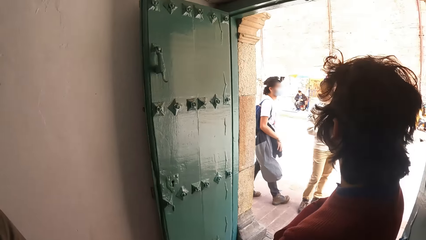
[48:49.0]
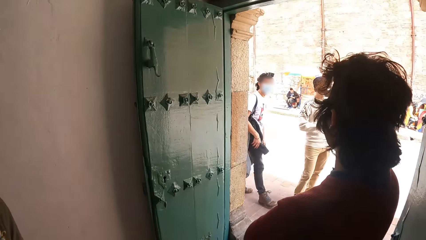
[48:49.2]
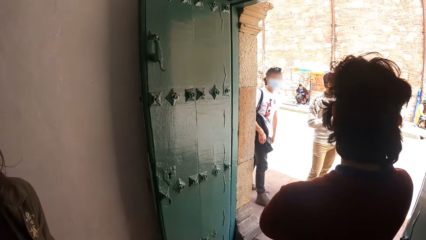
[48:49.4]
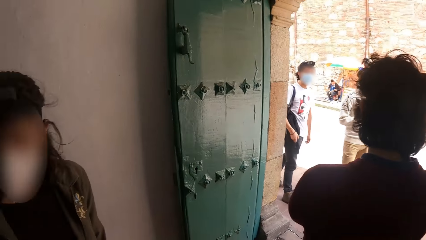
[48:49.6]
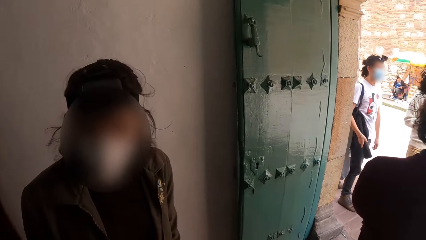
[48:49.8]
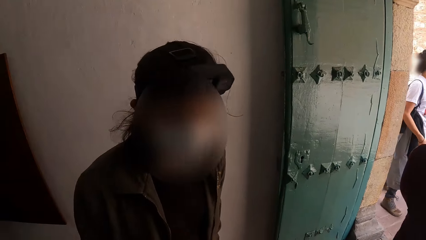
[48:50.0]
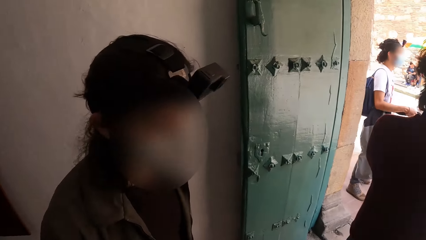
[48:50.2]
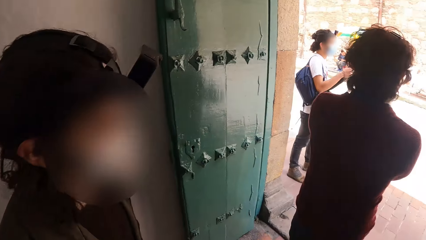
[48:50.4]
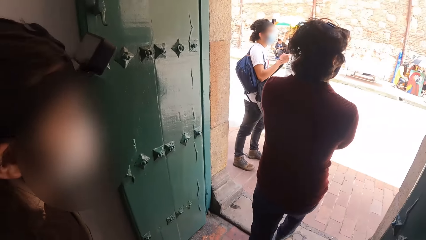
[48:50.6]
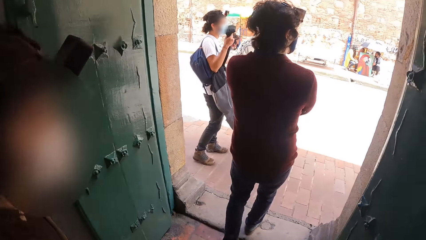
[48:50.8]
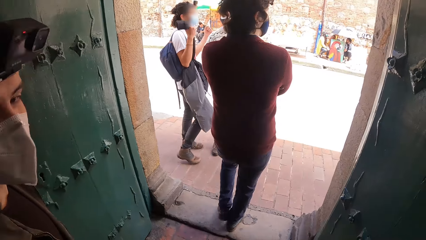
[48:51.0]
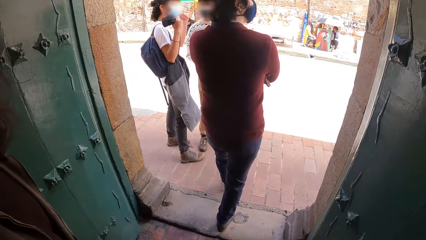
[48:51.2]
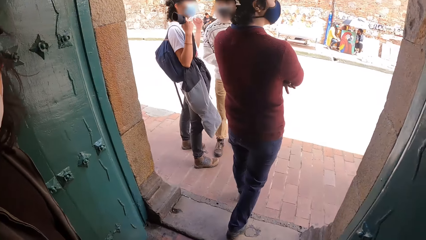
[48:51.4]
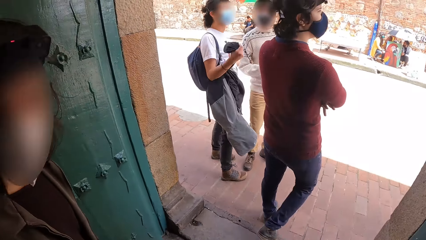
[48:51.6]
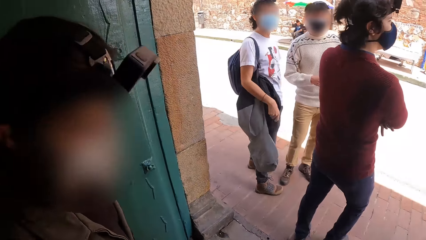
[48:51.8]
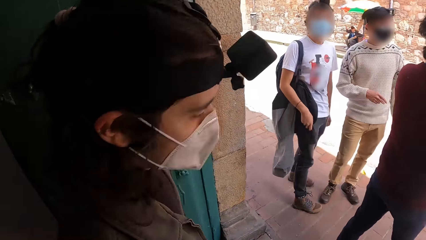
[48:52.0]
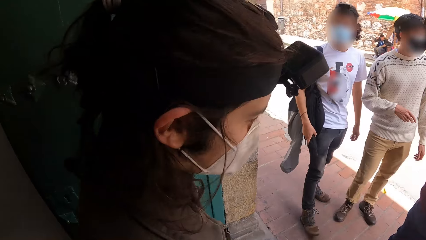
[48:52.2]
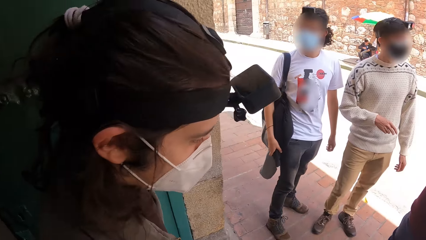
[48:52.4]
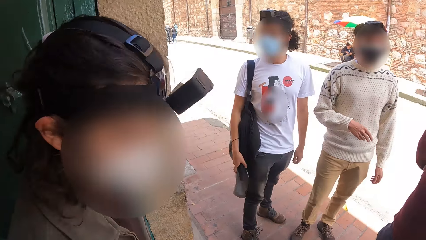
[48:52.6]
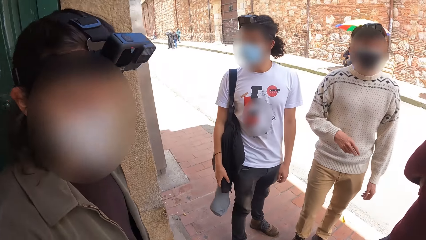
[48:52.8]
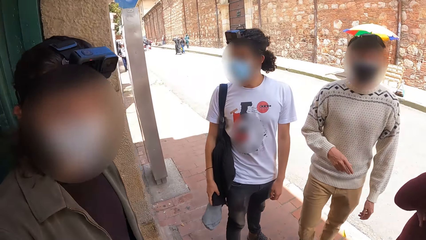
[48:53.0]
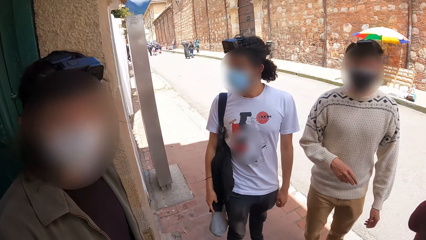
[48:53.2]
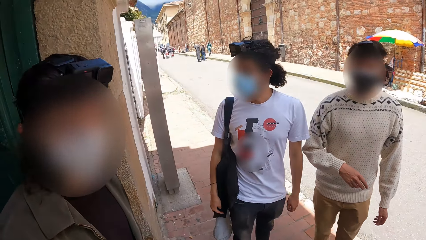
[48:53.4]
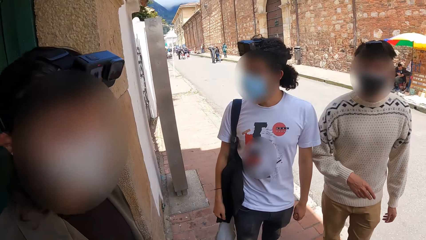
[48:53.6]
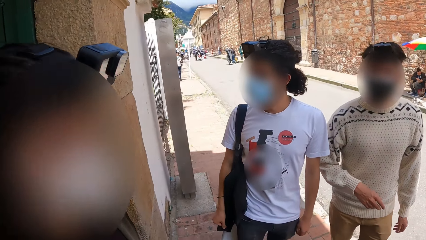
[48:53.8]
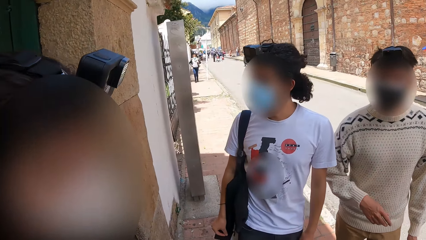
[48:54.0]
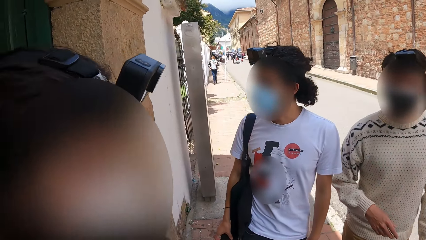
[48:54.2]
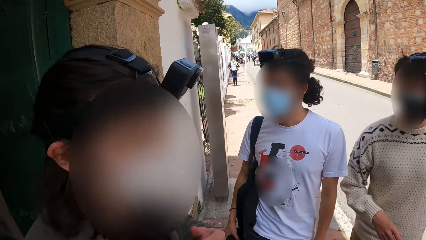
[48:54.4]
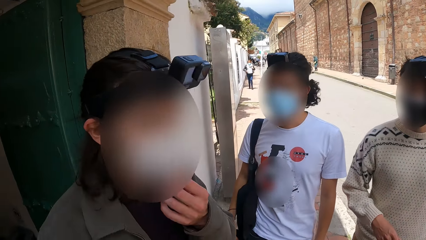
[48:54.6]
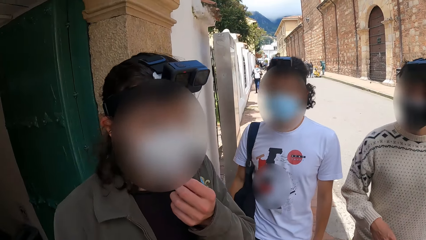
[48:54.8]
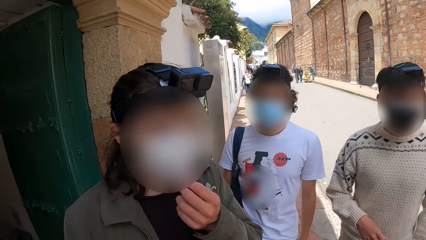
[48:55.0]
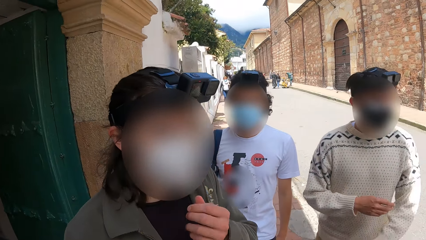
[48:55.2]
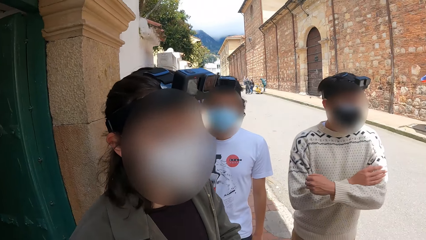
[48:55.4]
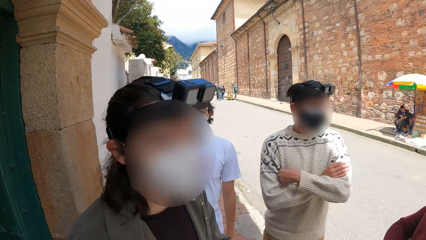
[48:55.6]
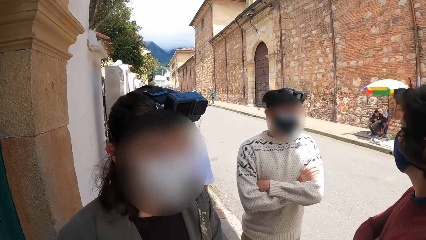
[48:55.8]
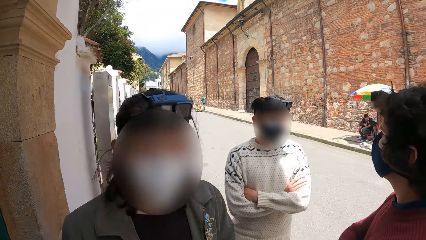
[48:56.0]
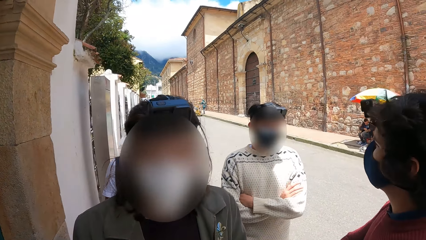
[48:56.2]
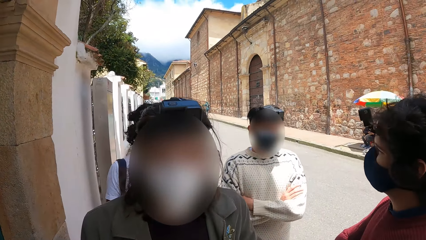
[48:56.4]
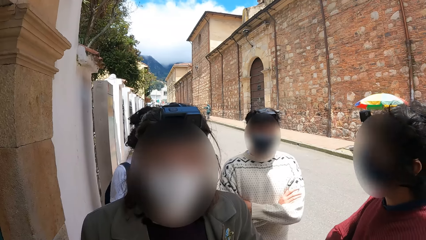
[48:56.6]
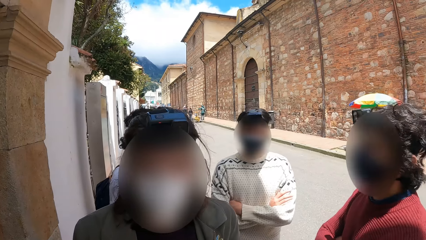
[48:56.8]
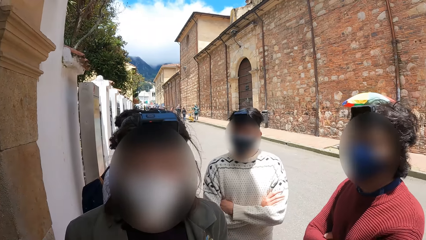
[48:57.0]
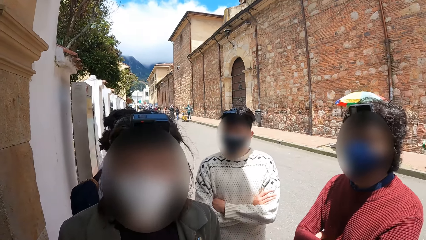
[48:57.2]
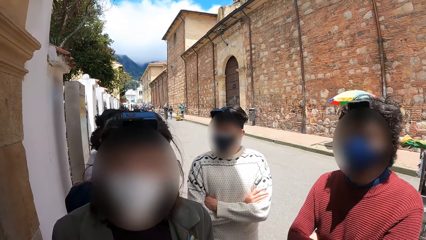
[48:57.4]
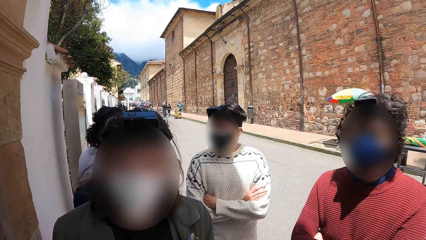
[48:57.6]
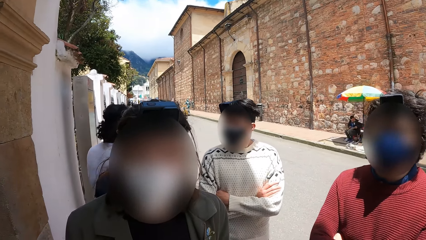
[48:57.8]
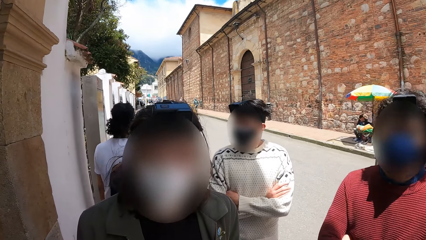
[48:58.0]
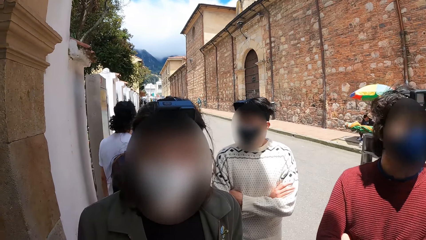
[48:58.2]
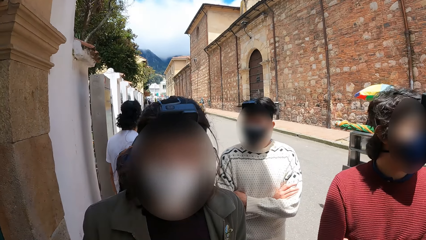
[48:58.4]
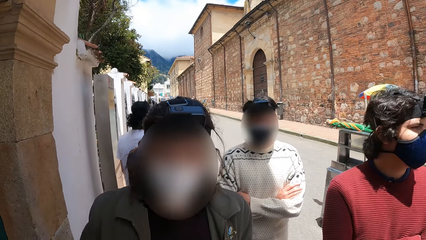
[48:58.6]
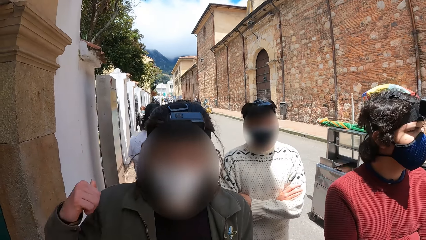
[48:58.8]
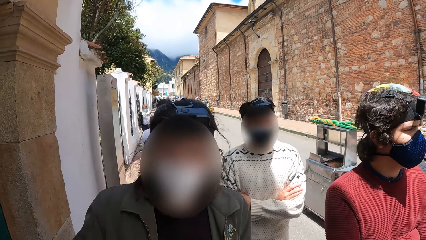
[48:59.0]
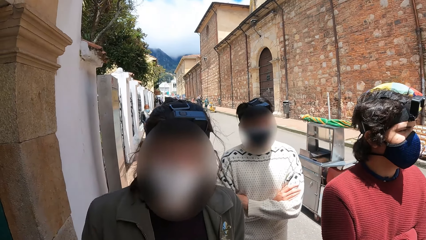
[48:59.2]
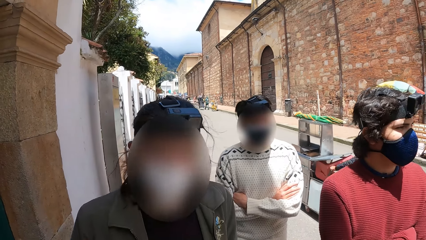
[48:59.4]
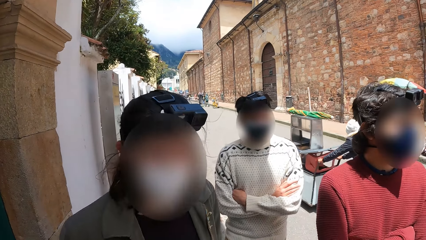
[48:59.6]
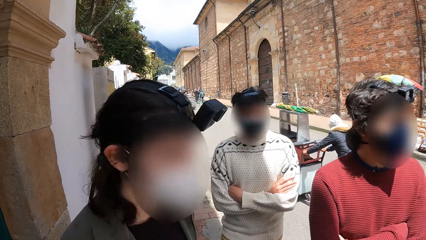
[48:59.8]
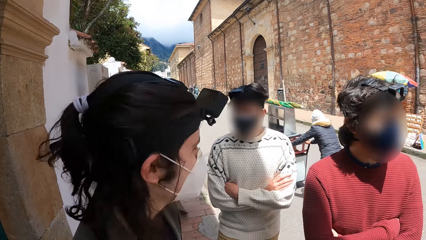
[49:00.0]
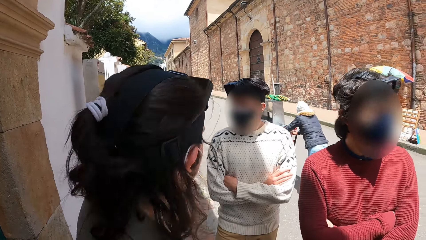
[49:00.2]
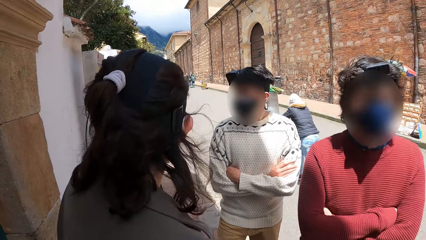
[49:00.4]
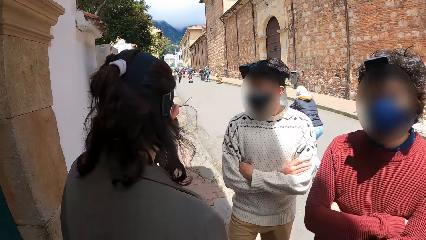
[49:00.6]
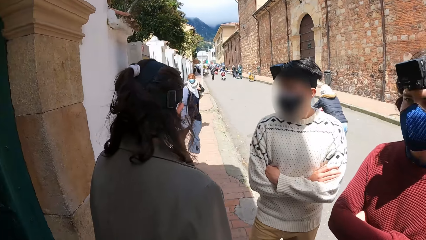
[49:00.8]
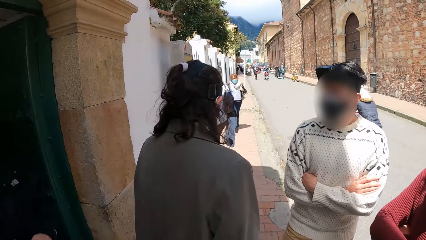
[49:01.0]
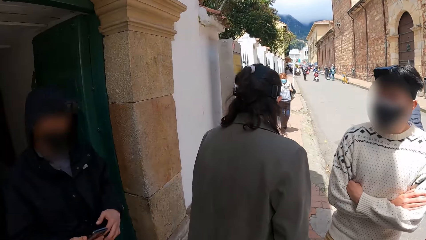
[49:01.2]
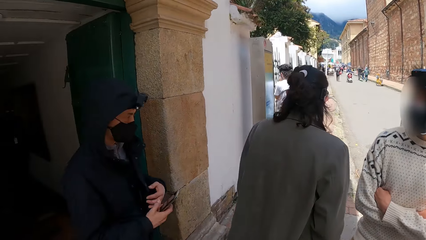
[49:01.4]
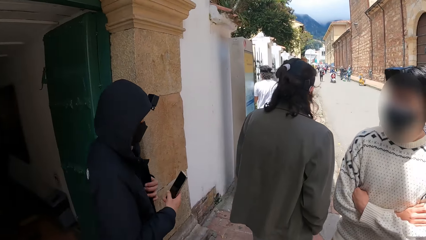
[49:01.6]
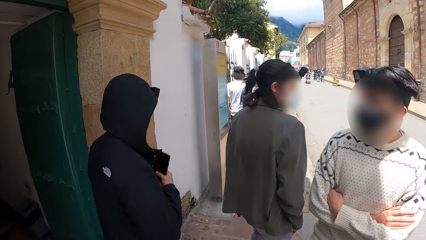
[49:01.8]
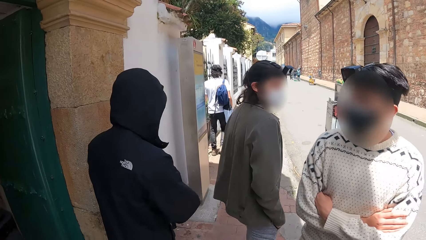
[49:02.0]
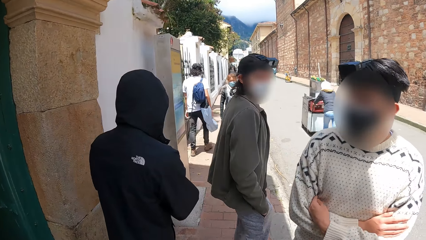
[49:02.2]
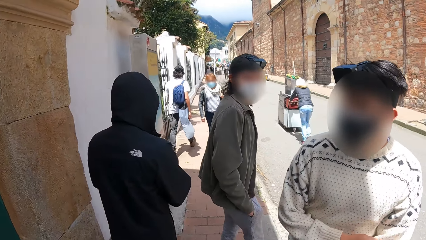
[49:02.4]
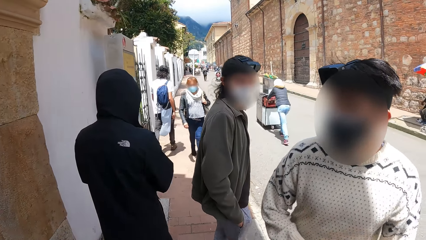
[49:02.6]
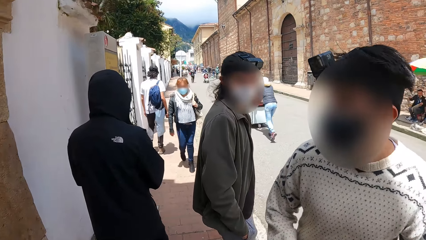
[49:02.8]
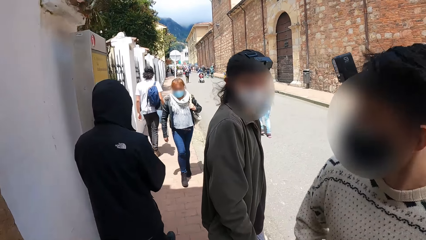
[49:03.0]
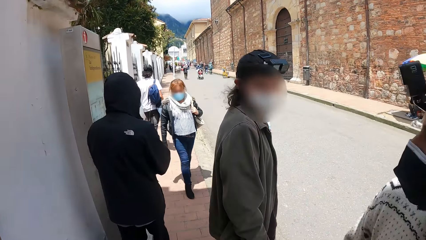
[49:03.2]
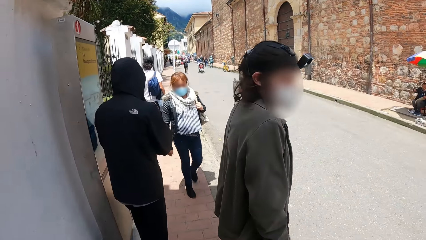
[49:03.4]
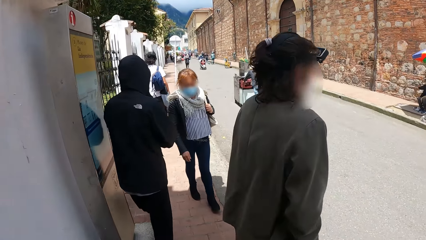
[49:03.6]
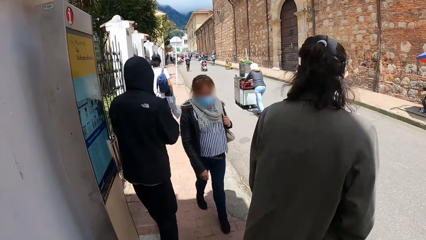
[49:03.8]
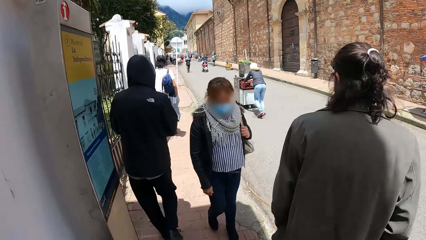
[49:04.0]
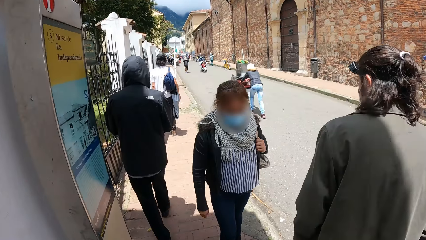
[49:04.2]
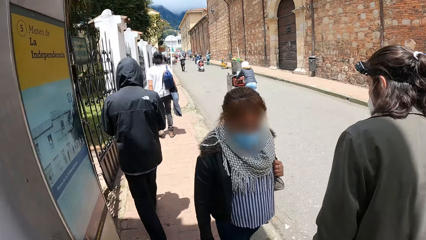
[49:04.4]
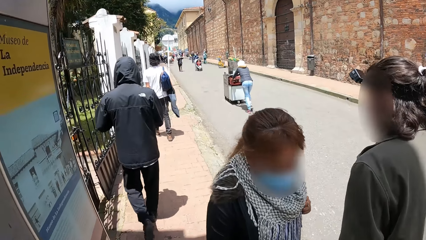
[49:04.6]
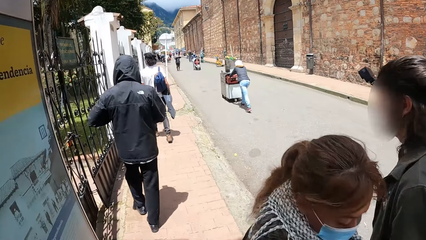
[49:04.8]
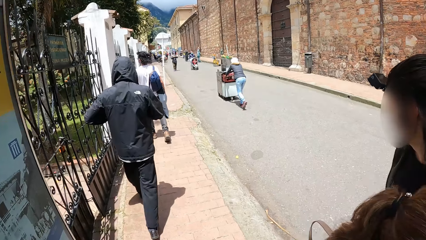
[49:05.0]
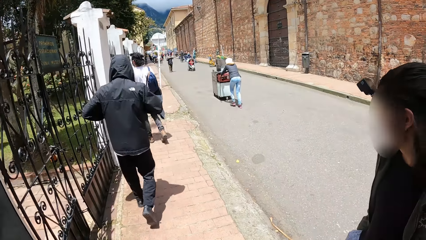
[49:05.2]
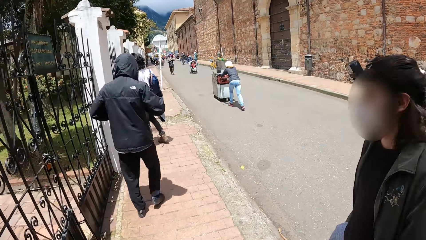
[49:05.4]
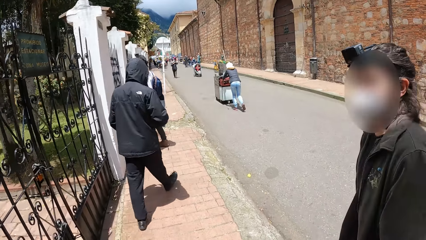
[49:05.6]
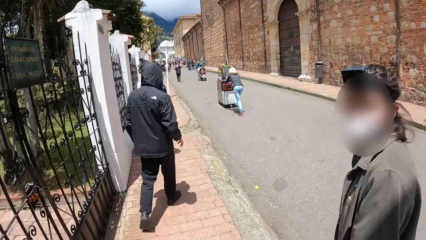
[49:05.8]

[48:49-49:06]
A man leaves the building. The camera wearer walks. They leave the building with a second man and a third man. They interact with a man. They walk along the path with the second man, the third man and the first man. The third man holds the phone with his right hand, and puts the phone in his jacket with his right hand. The second man interacts with another man.
